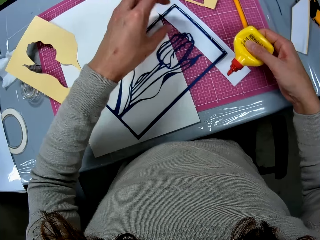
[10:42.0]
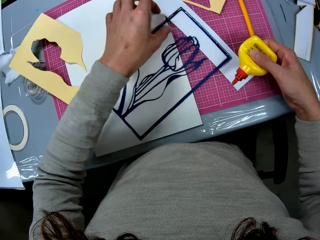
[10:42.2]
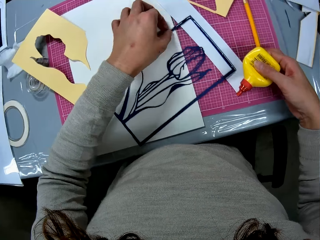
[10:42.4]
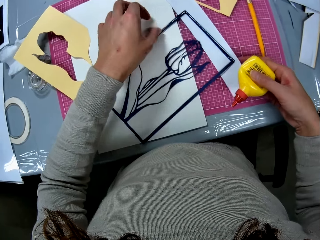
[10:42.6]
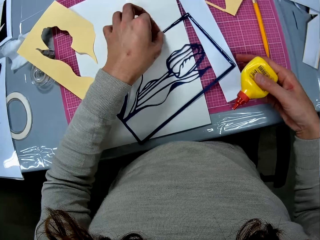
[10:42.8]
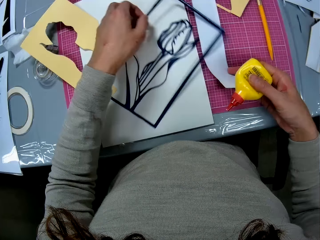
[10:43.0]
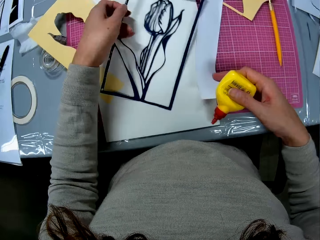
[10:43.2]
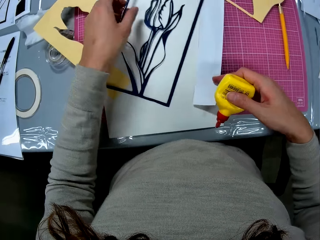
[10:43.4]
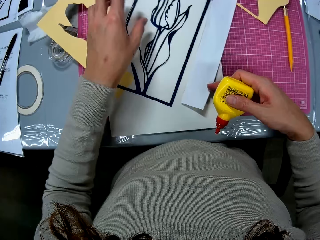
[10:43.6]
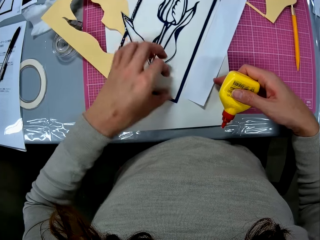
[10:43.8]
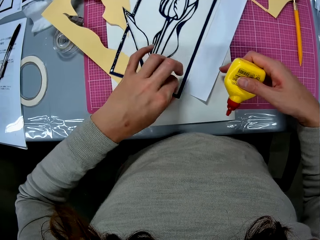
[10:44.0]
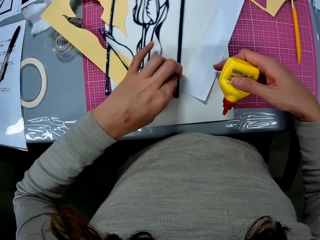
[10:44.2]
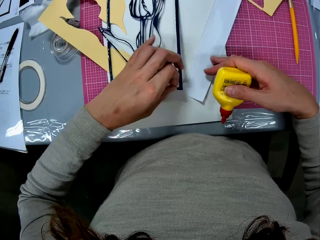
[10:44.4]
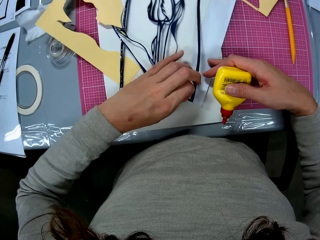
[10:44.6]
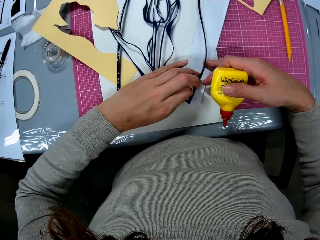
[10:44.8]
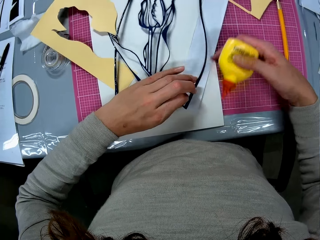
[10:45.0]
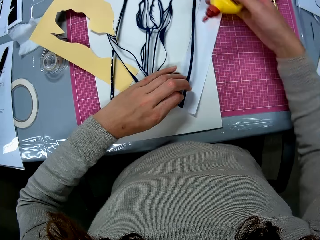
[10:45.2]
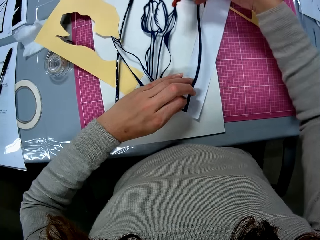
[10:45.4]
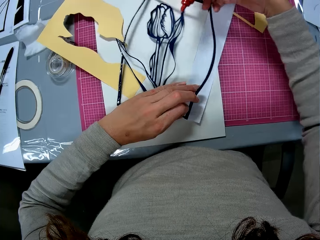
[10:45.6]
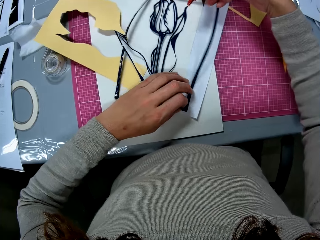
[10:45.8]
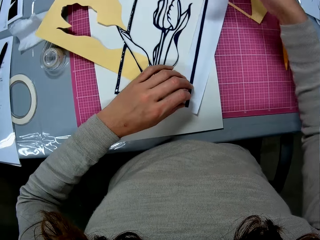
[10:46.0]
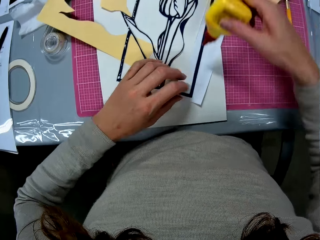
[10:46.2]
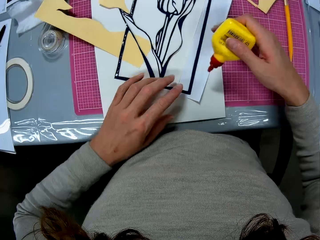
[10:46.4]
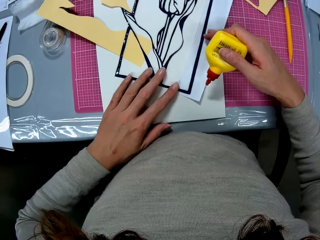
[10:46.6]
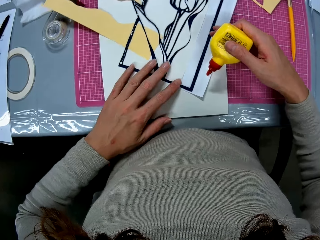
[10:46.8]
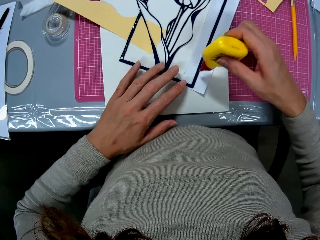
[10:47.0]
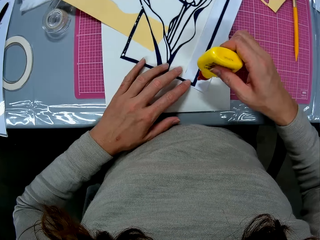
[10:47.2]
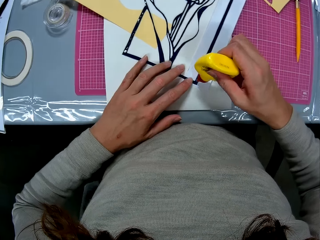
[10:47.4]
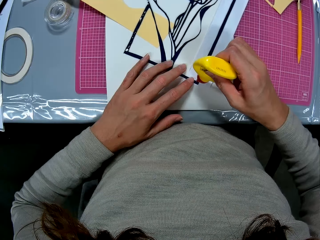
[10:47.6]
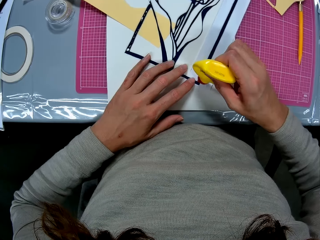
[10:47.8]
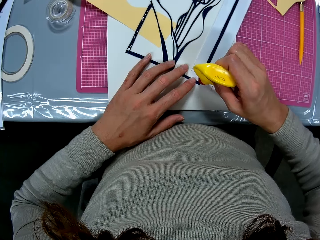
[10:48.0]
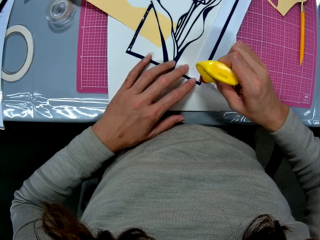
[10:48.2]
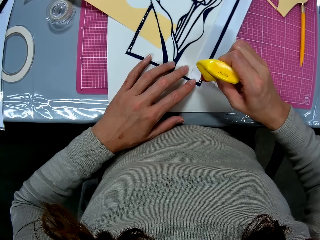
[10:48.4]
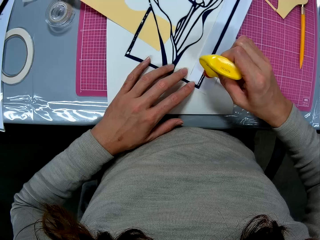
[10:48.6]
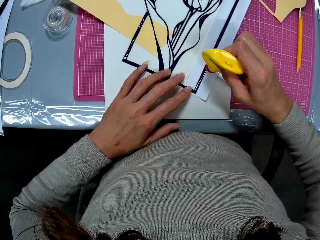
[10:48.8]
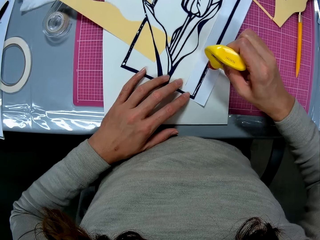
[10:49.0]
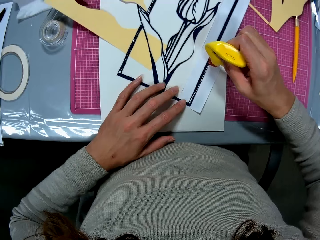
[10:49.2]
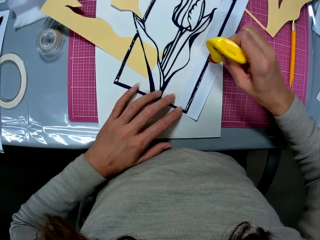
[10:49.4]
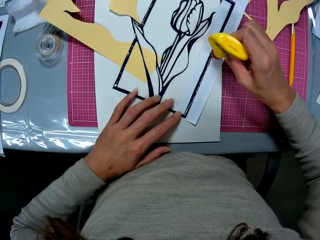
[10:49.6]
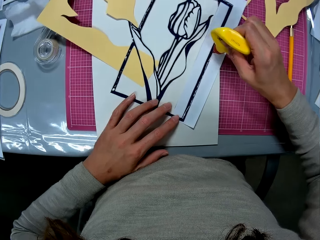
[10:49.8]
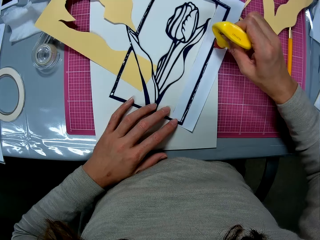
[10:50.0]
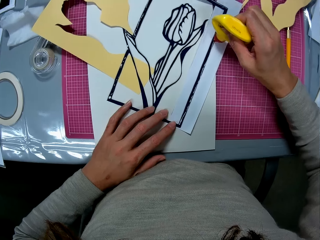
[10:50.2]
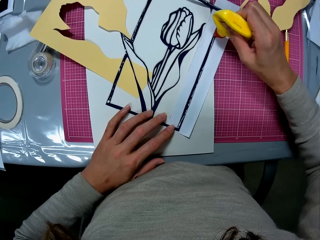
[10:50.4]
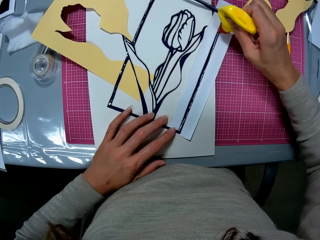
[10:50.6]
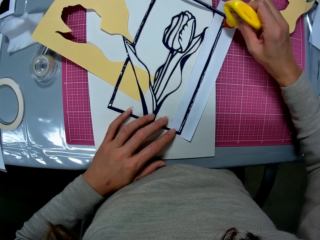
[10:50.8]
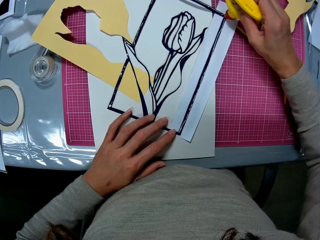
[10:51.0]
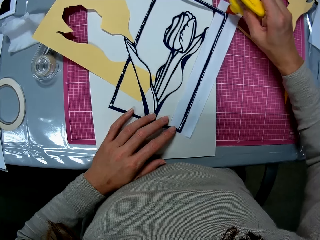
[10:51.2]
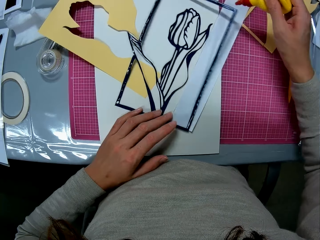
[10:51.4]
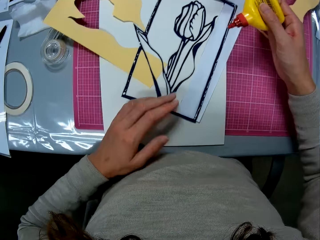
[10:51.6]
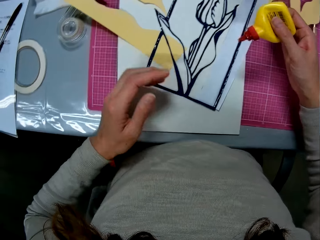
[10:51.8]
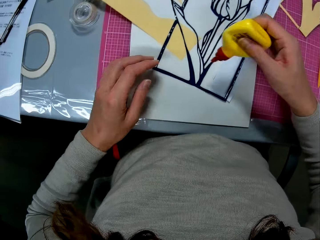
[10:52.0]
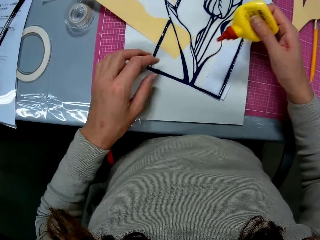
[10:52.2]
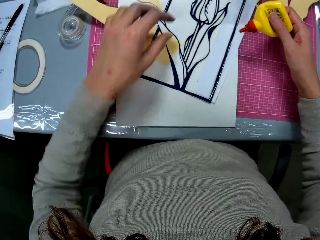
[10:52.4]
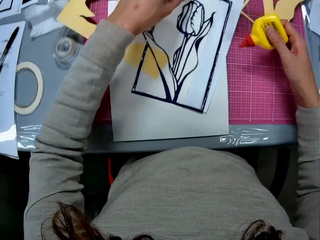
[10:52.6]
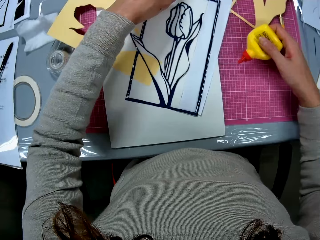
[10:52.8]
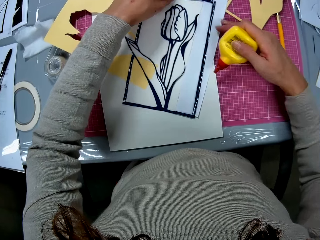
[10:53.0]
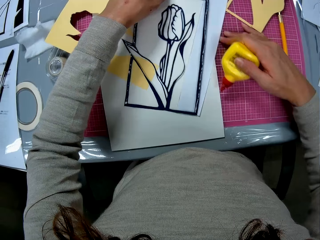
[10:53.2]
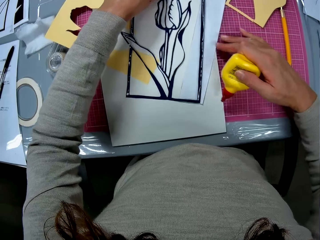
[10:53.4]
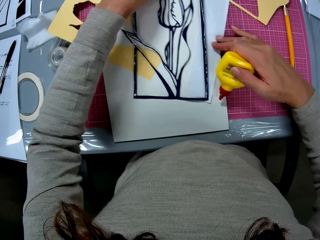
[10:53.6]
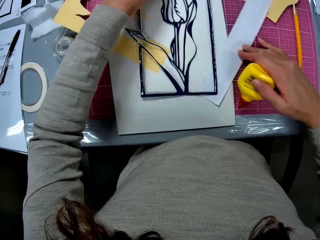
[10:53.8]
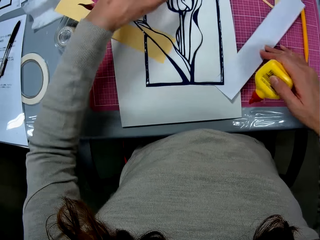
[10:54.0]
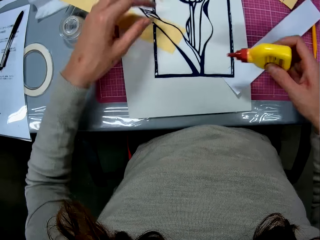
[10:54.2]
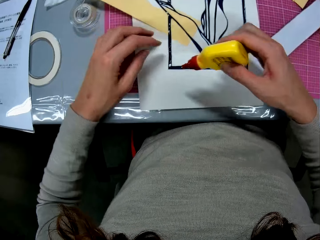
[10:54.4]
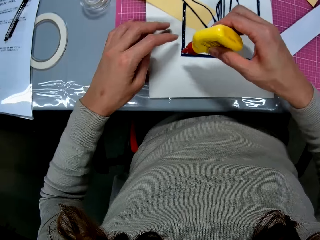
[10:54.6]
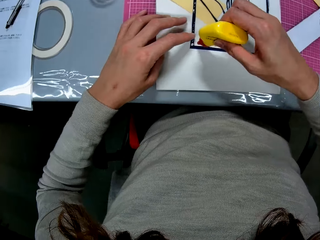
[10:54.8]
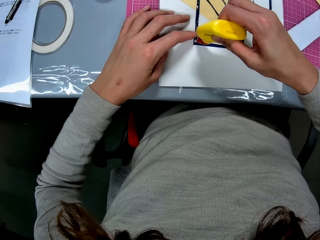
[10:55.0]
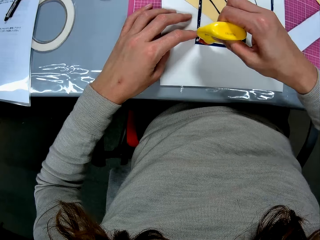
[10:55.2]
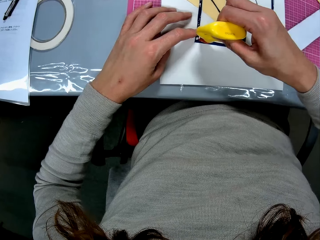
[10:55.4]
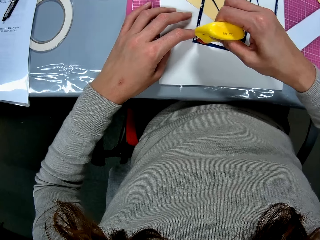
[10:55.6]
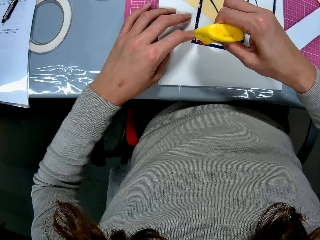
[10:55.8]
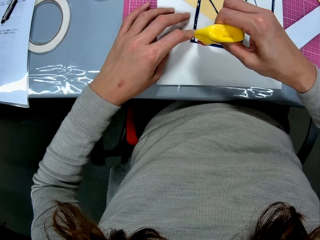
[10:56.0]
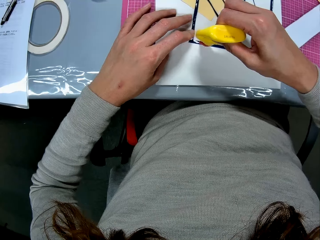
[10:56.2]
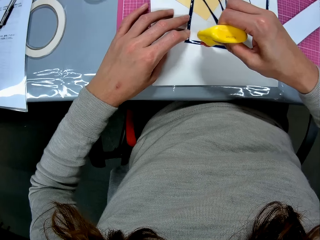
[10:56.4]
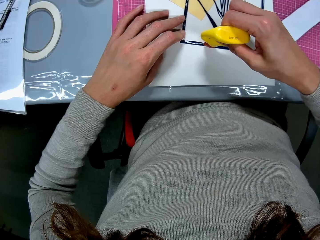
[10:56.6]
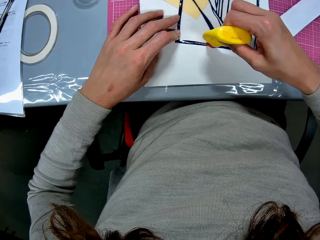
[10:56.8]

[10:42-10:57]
The camera wearer adjusts the navy blue flower illustration and paper on the cardboard sheet. They shift the white piece of paper to another edge of the nylon piece. They put glue on the edges of the navy blue flower illustration. They adjust the navy blue flower illustration and paper on the cardboard sheet. They shift aside the white piece of paper. They put glue on the edges of the navy blue flower illustration.

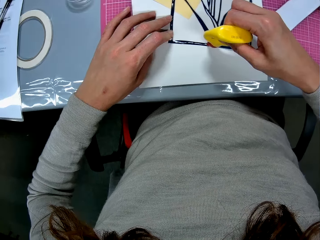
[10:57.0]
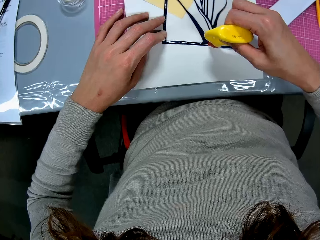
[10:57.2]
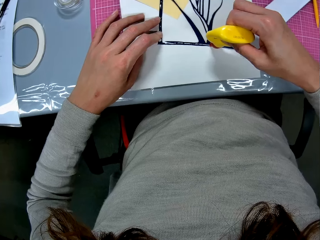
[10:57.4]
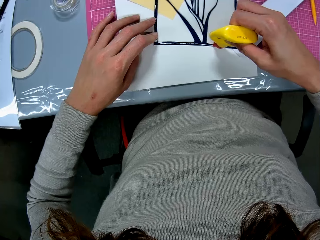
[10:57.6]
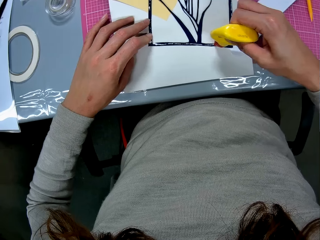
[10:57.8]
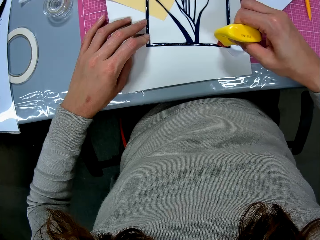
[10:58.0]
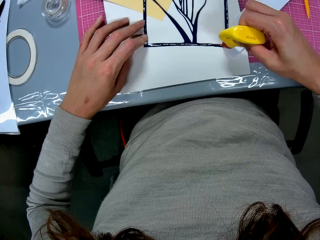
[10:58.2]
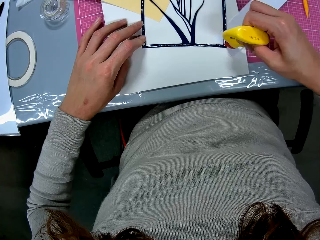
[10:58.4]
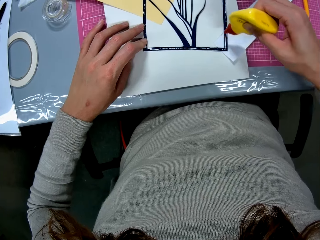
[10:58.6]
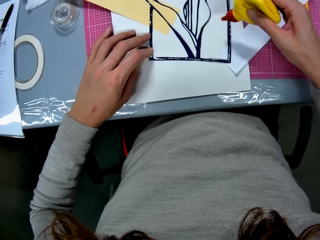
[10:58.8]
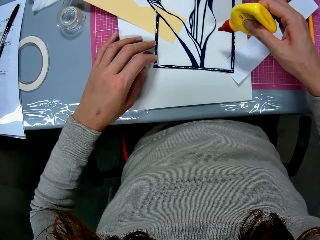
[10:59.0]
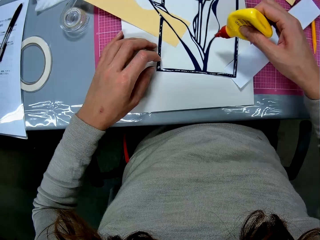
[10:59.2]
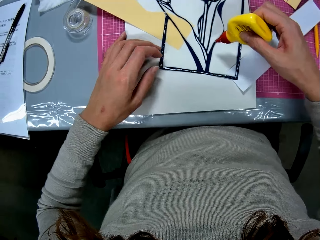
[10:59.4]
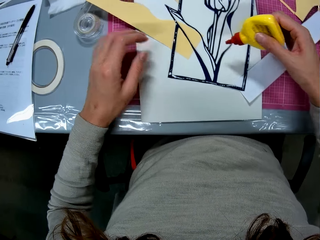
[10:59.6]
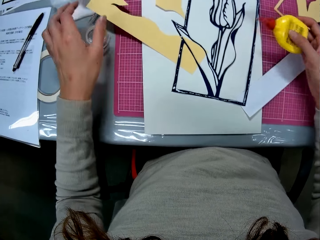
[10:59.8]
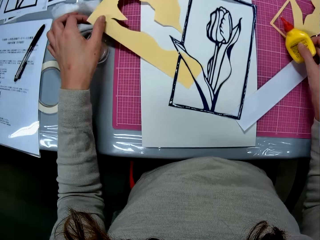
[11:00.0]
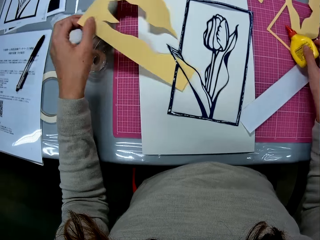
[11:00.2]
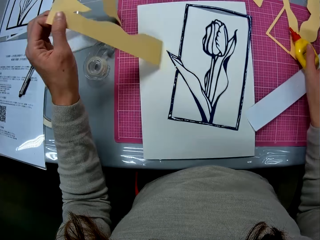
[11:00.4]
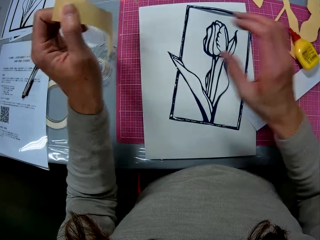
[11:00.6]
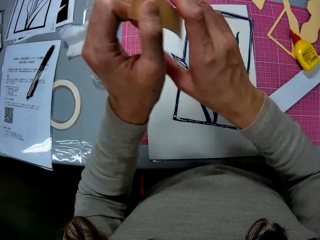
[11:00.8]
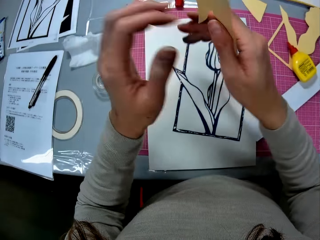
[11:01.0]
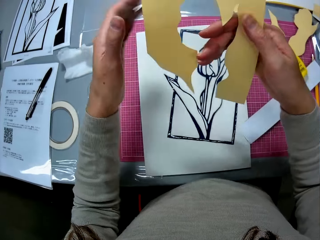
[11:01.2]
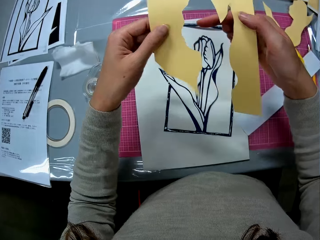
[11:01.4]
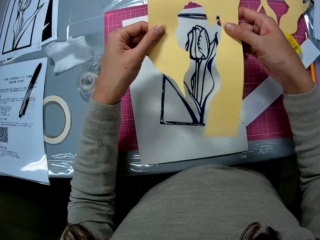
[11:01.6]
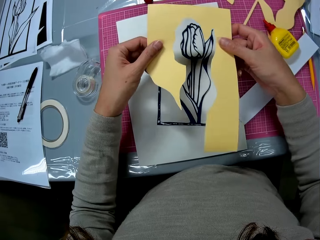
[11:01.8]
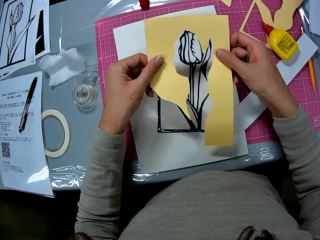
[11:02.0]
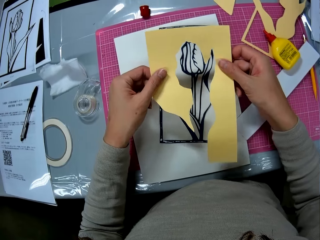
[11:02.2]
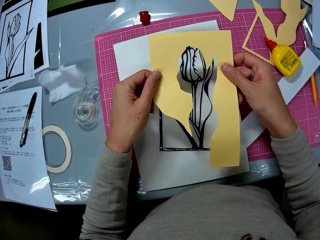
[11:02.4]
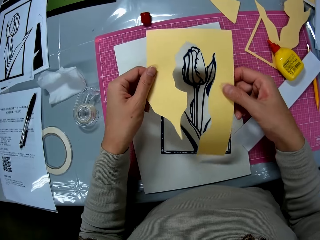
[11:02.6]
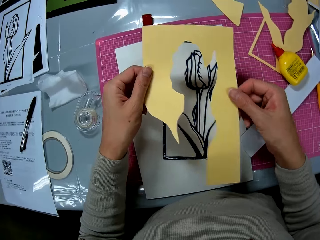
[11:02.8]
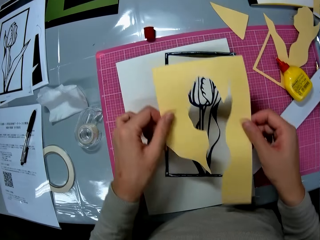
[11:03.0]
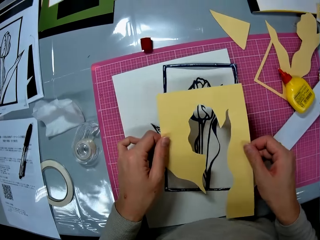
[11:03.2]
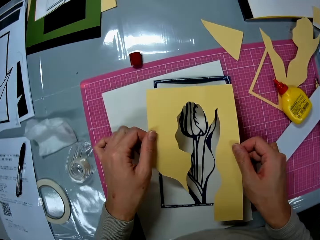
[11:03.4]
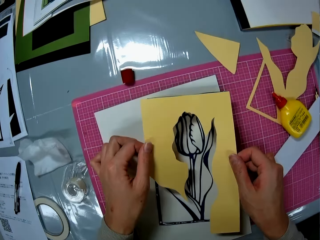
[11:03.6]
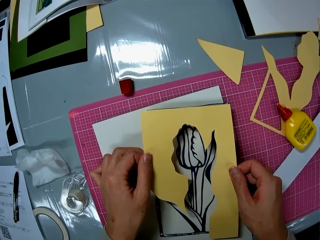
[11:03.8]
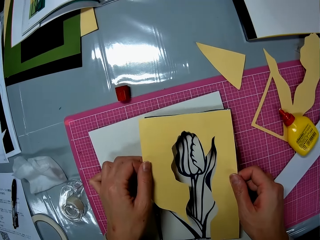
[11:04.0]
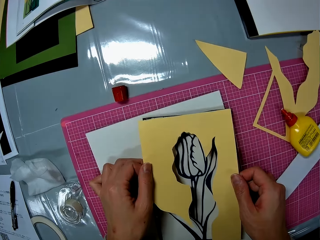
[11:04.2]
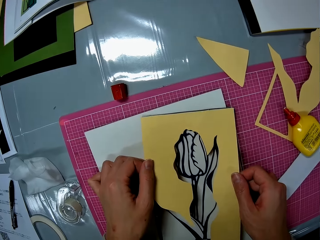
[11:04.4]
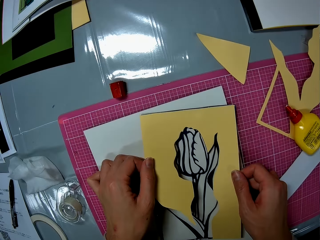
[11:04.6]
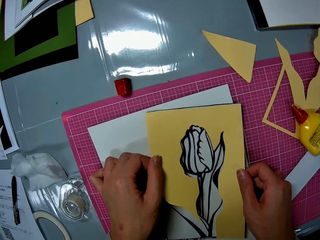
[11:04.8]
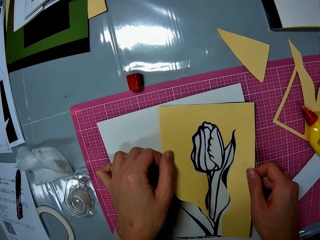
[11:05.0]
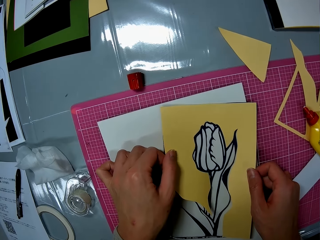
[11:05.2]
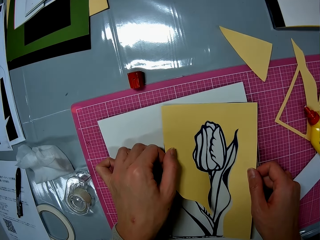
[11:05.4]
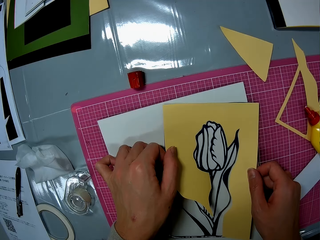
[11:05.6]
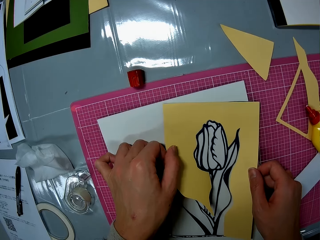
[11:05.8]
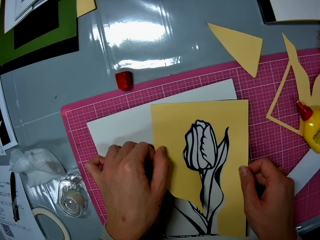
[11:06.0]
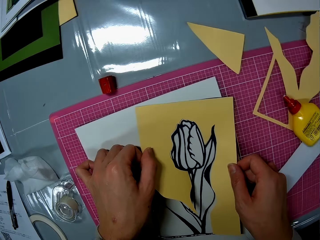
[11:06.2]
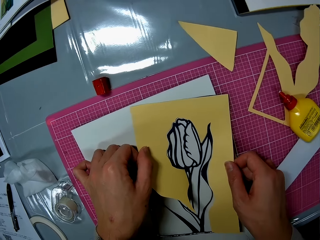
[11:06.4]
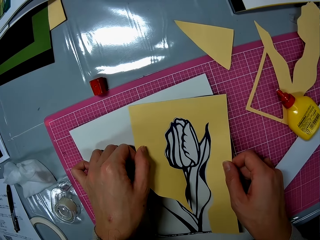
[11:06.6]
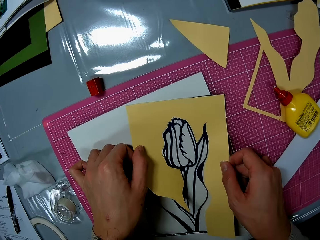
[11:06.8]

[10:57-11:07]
The camera wearer picks up the yellow cardboard flower illustration frame on the cardboard sheet on the cutting mat with her left hand. She puts the glue container in her right hand on the cutting mat. She holds the yellow cardboard flower illustration frame with both hands. She lays the yellow cardboard flower illustration frame on the navy blue flower illustration on the cardboard sheet with both hands.
